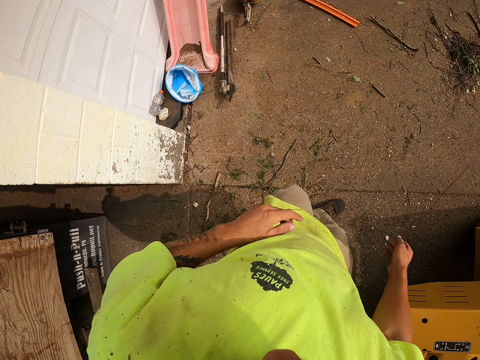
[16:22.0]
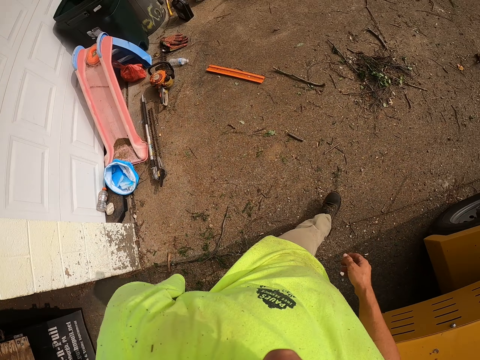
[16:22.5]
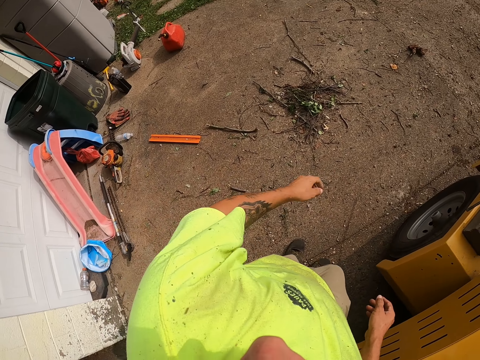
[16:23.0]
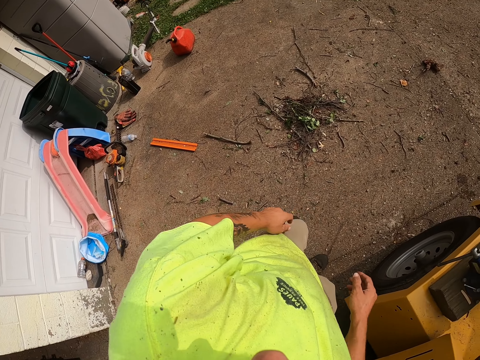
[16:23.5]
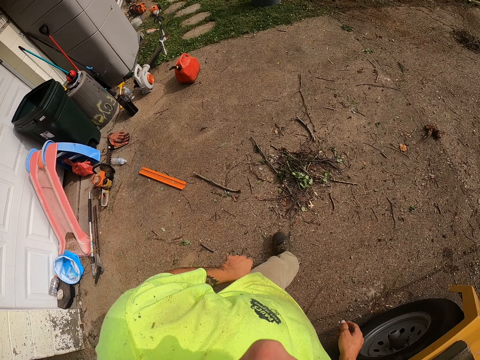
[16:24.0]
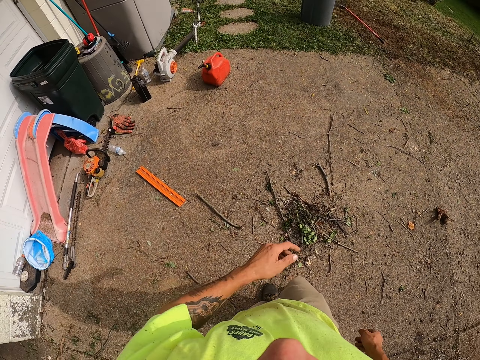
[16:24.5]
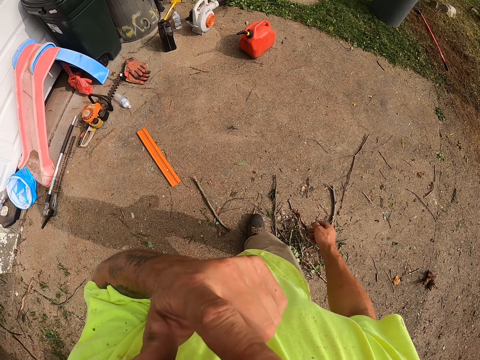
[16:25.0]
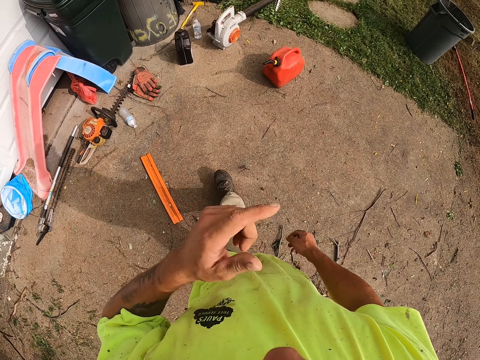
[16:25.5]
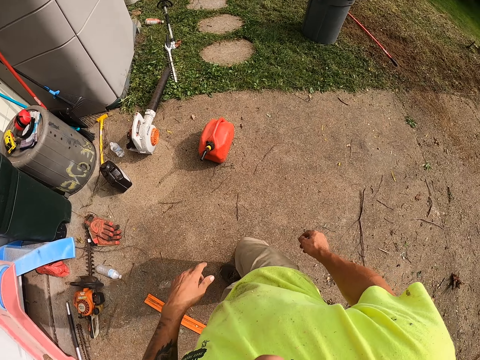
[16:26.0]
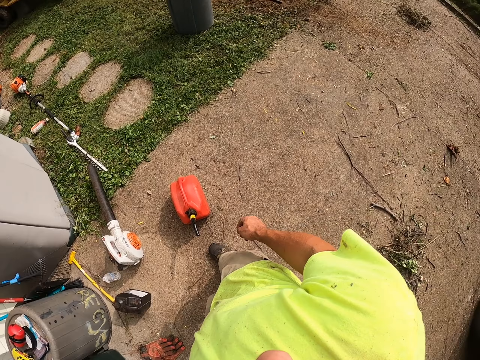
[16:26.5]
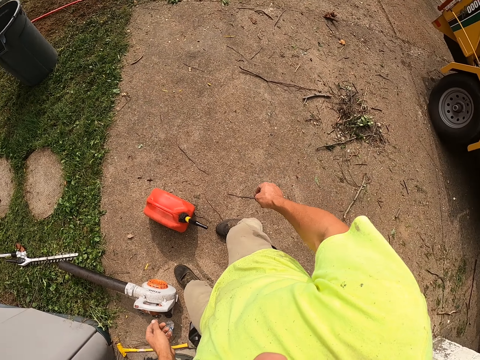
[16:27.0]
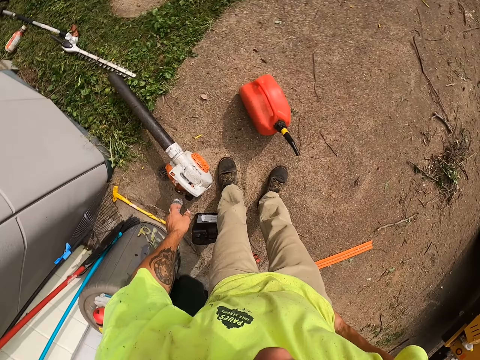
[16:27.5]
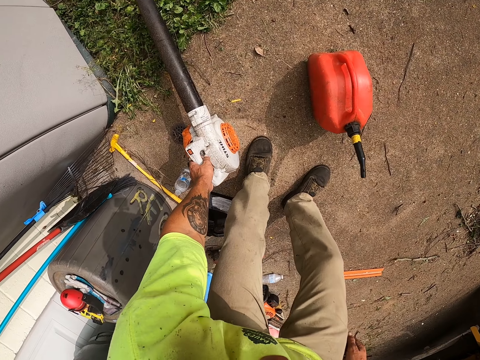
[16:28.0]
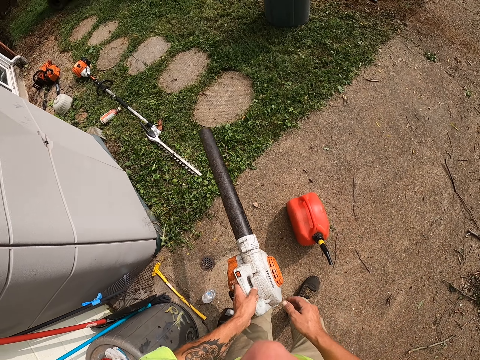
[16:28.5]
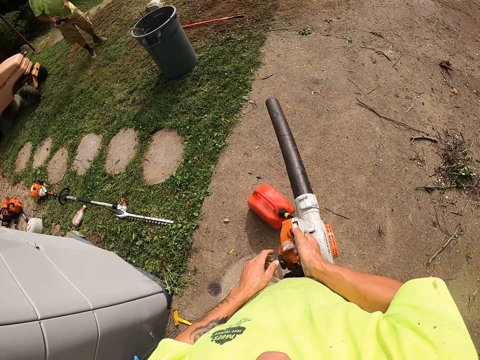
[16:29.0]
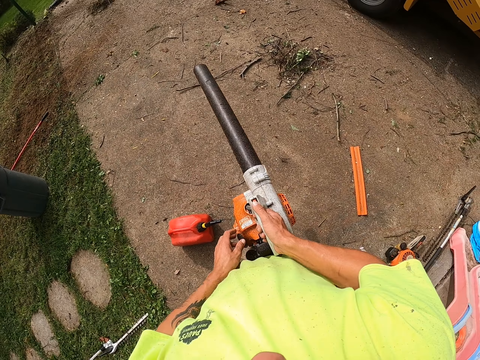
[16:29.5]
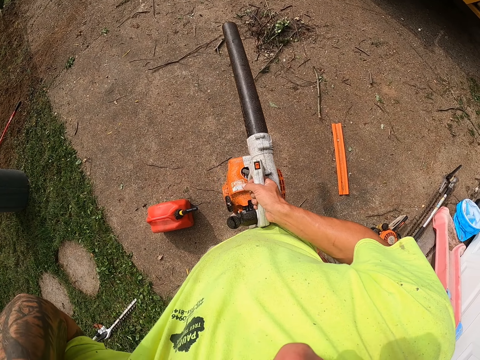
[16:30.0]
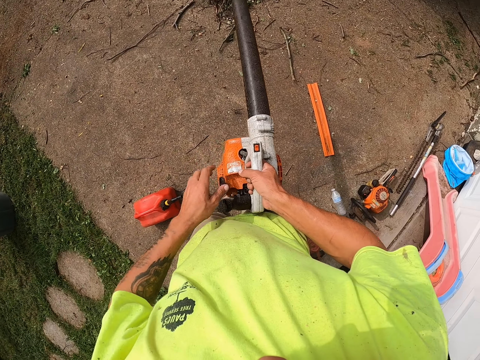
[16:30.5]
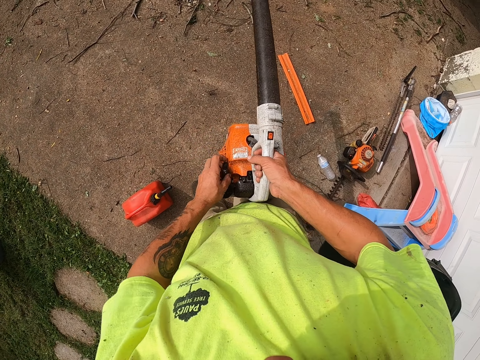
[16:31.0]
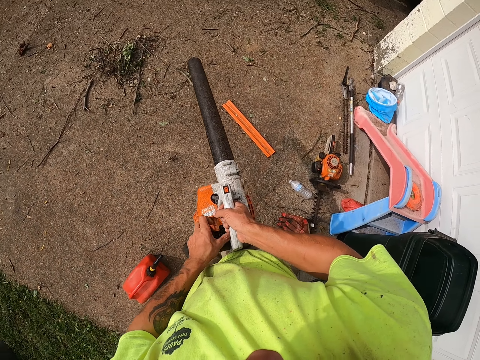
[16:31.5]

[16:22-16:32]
The camera wearer walks outside. He touches his face with his left hand. He walks outside. He picks up a leaf blower from the ground with his left hand. He passes the leaf blower from his left hand to his right hand. He touches his head with his left hand.

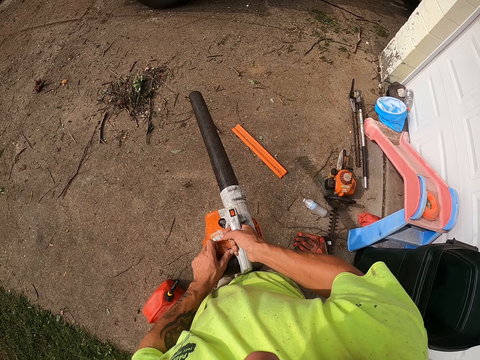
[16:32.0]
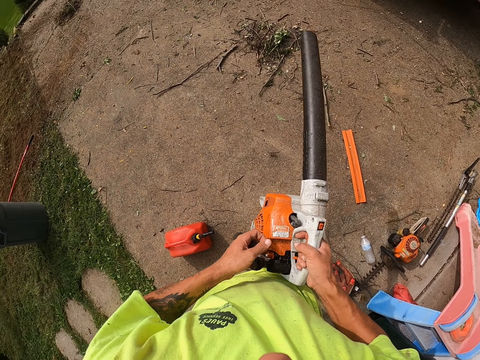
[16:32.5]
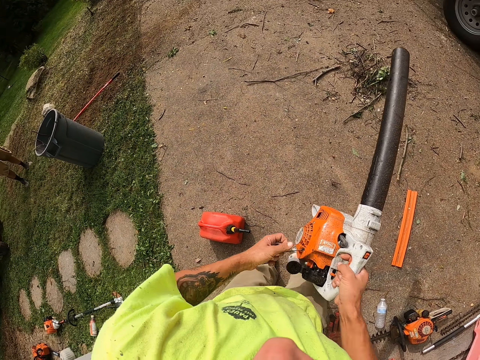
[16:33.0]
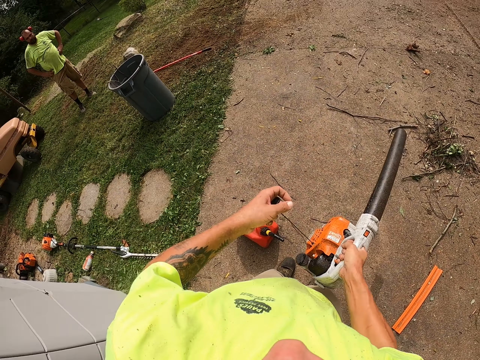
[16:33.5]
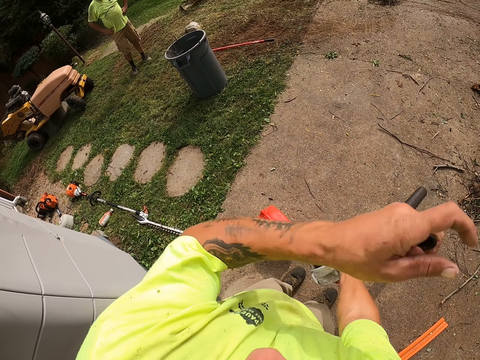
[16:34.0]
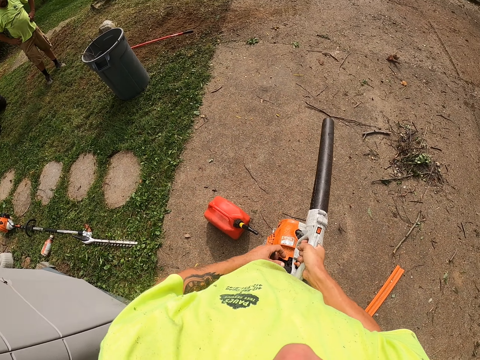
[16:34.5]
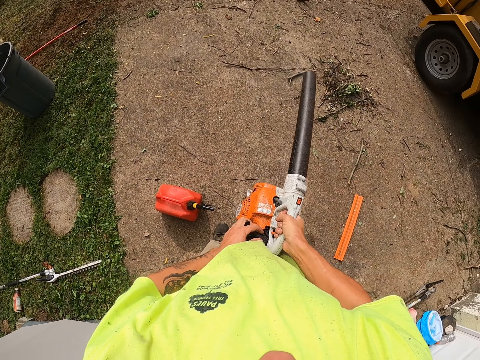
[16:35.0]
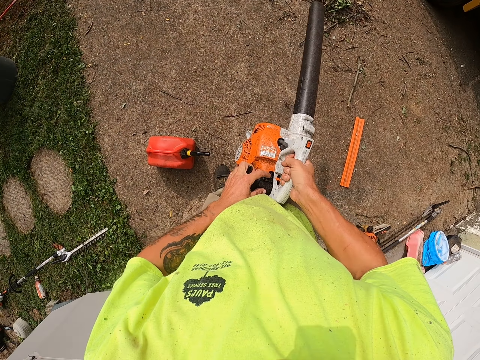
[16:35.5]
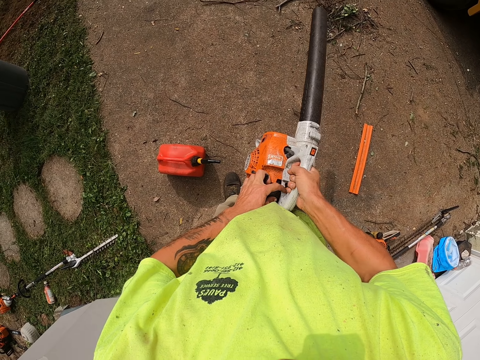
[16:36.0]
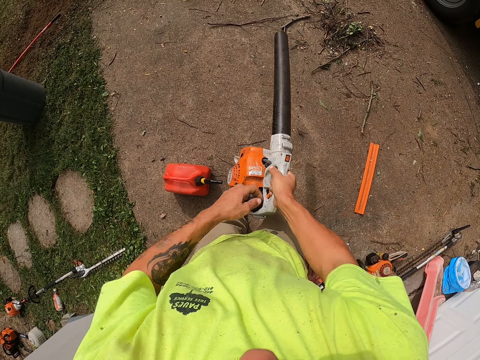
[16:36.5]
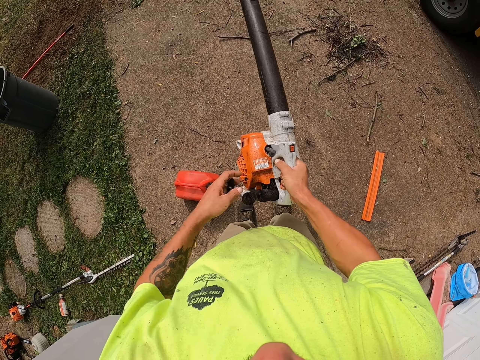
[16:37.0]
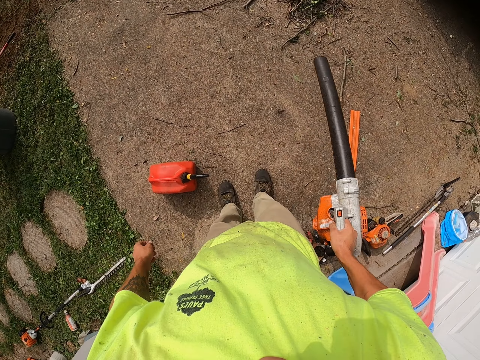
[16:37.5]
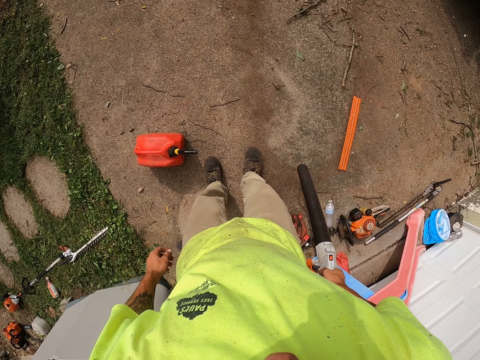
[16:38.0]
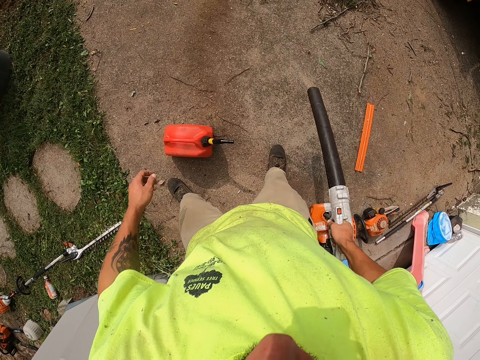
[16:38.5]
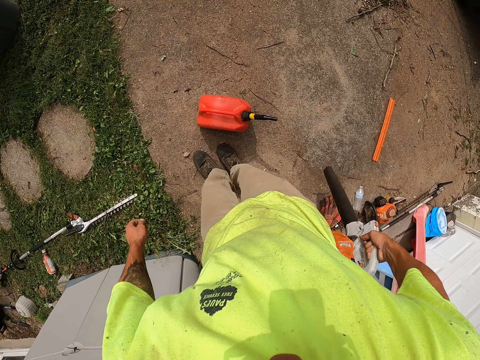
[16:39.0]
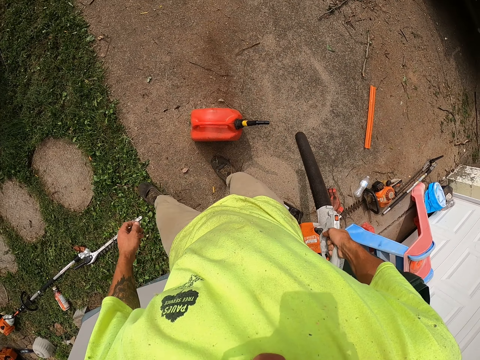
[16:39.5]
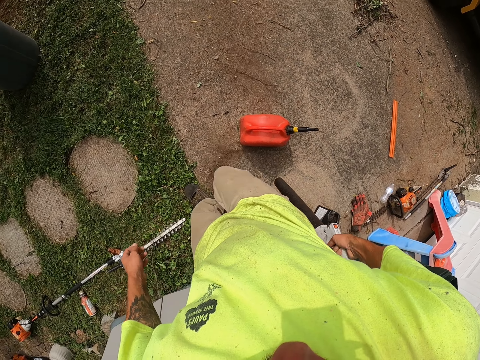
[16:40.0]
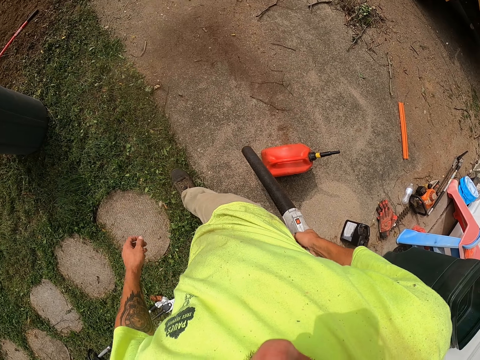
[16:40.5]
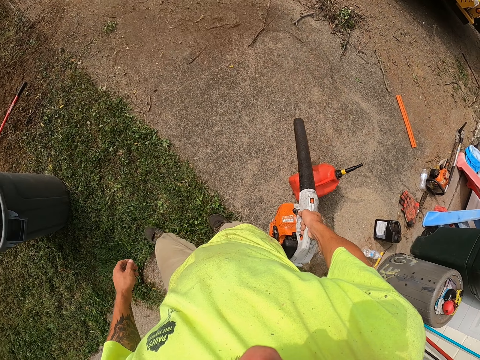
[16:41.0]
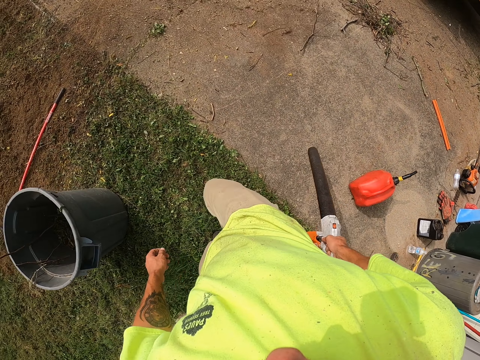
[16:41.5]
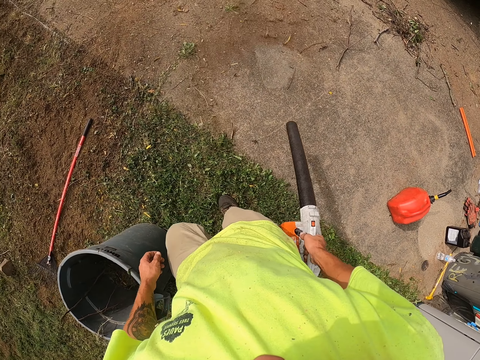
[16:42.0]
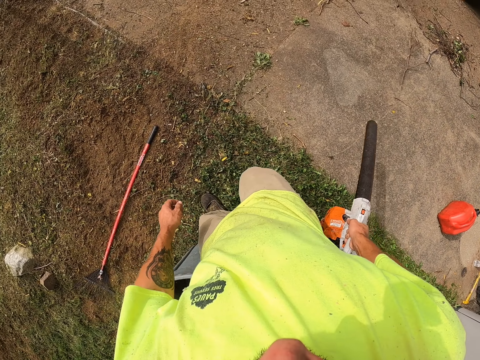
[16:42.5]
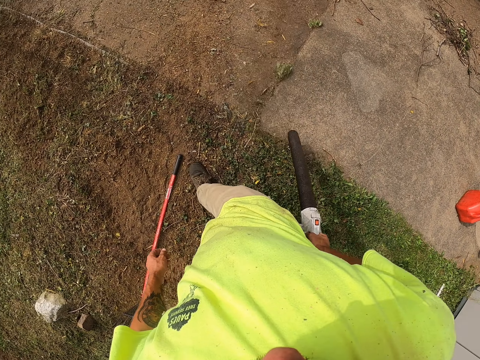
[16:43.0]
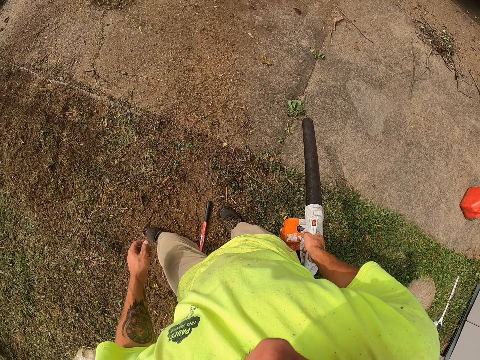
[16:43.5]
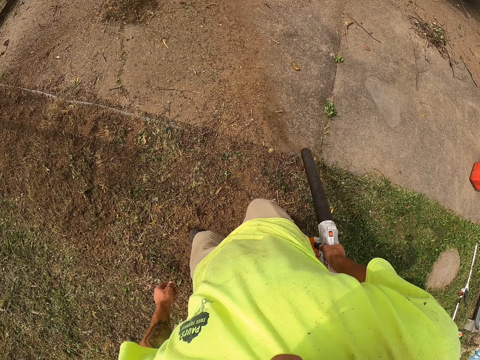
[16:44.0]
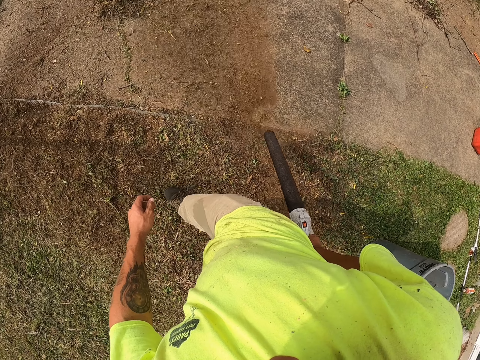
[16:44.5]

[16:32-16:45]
The camera wearer opens the lawn mower or leaf blower. He pulls a cord of the leaf blower in his right hand with his left hand. He switches on a button on the leaf blower in his right hand with his left hand. He pulls the cord of the leaf blower in his right hand with his left hand. He cleans a pavement with the leaf blower in his right hand. He walks on the ground.

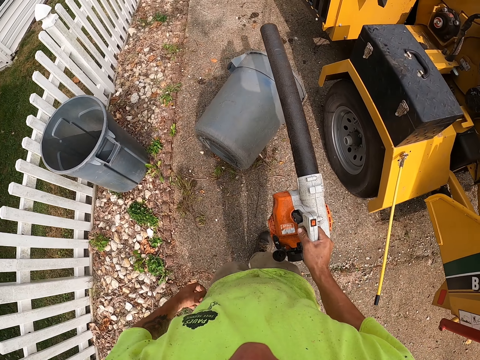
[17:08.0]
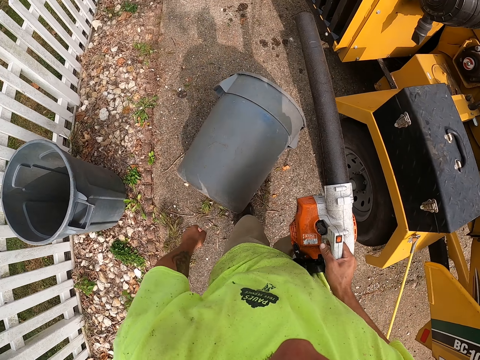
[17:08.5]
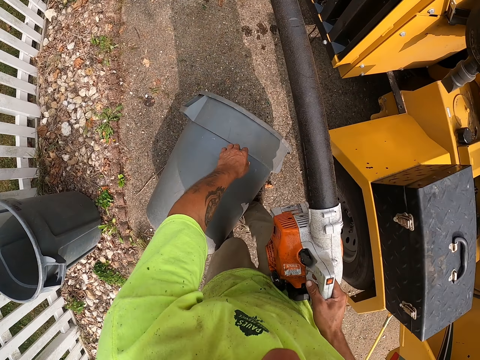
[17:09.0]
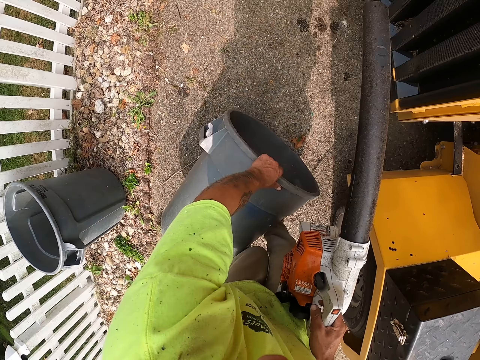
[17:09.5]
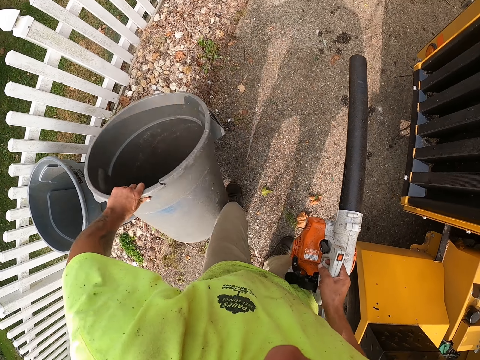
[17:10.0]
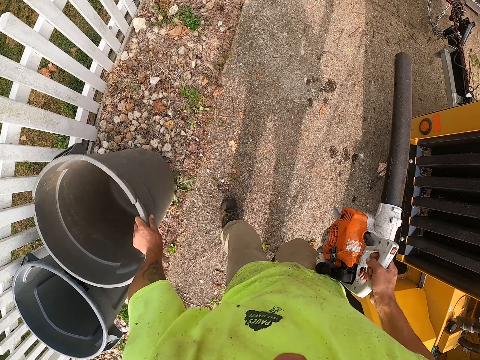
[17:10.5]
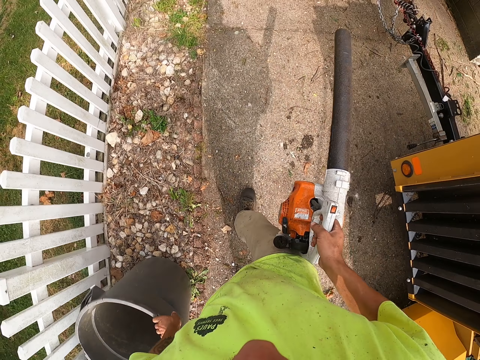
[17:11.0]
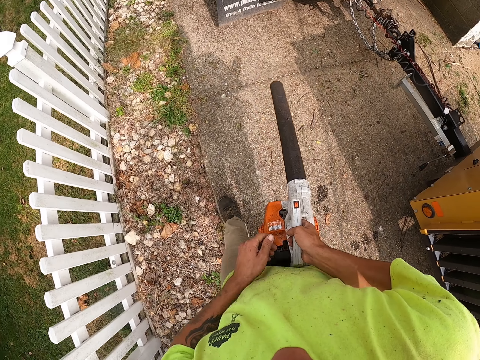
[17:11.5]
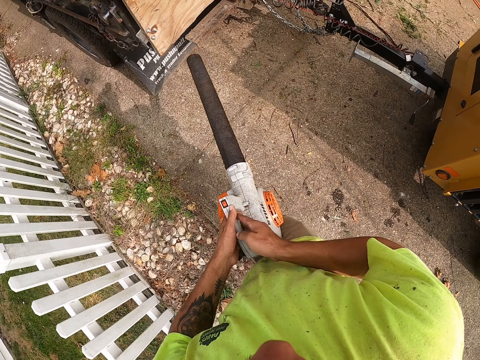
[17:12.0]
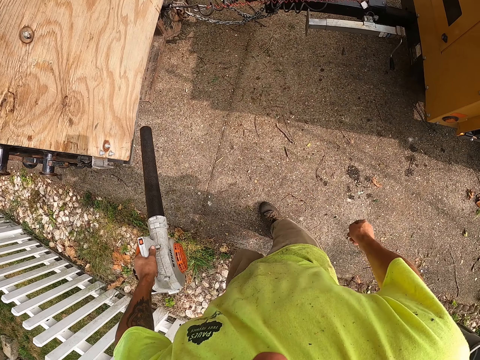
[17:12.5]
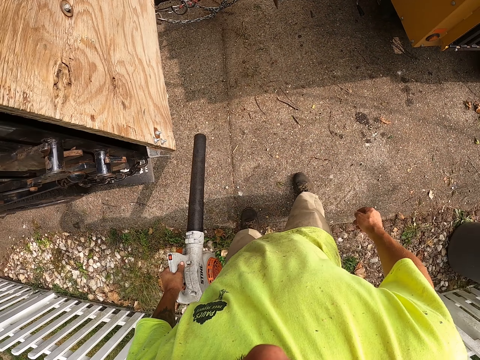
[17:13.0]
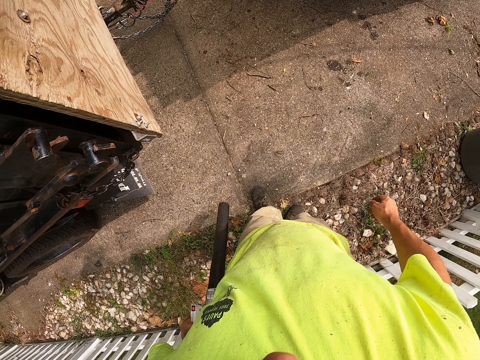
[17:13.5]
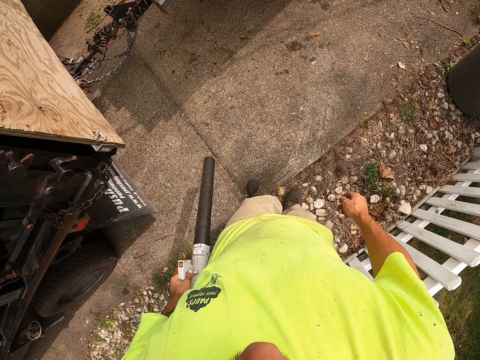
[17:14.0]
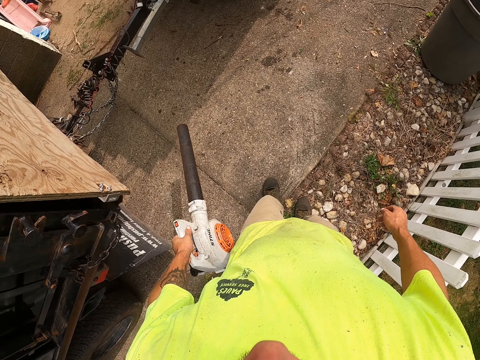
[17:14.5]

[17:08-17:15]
The camera wearer changes the position of a bucket on the ground with his left hand. He takes a garbage container from the ground. He passes the leaf blower from his right hand to his left hand. He walks on the ground and cleans the pavement with the leaf blower in his left hand.
